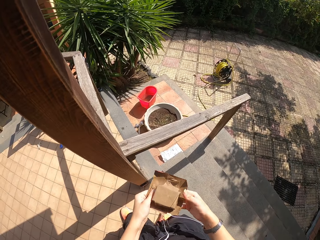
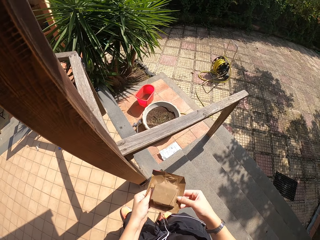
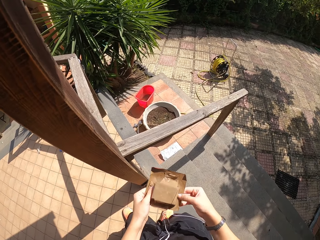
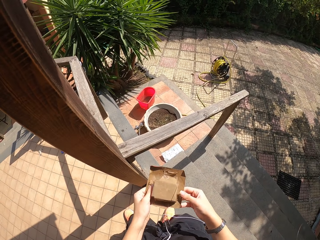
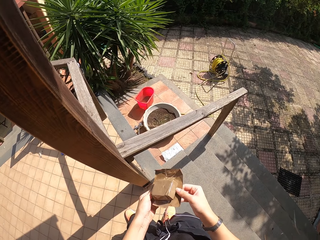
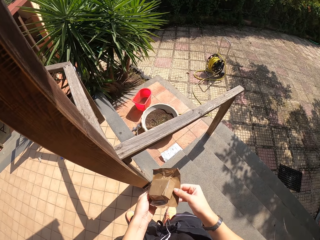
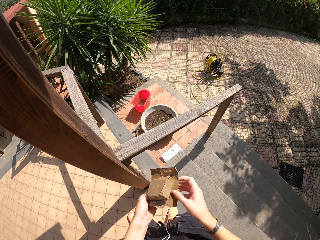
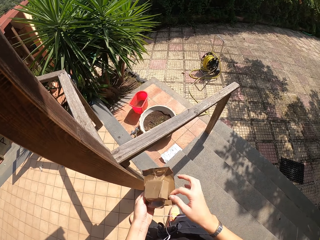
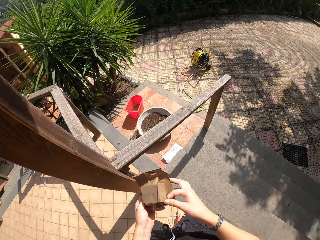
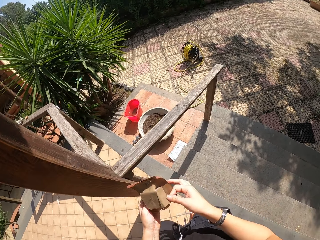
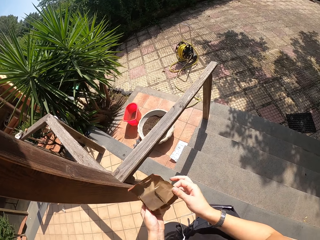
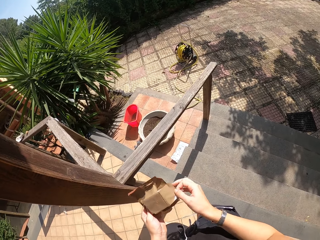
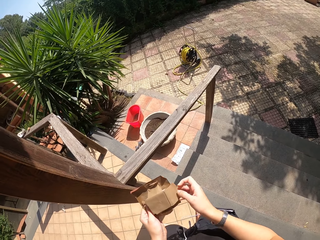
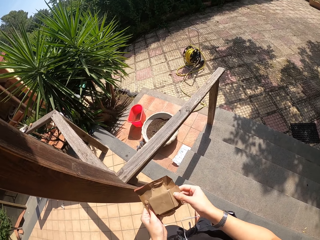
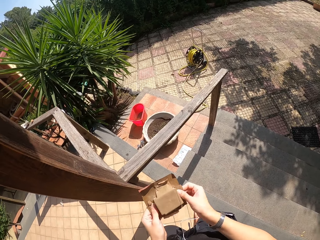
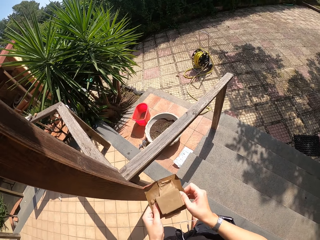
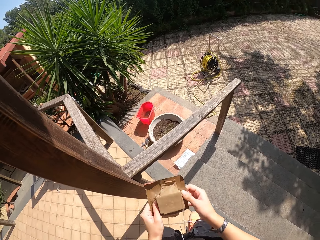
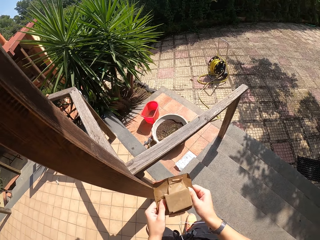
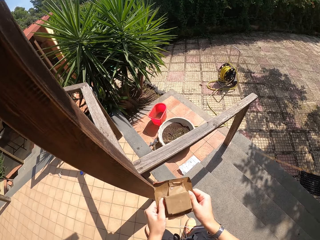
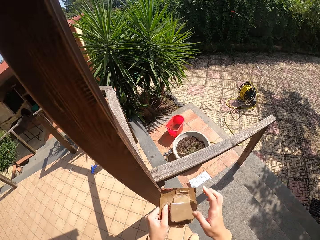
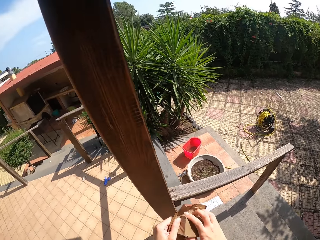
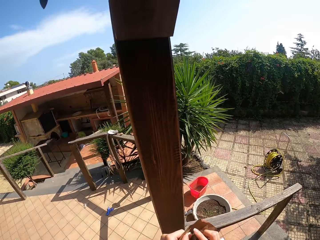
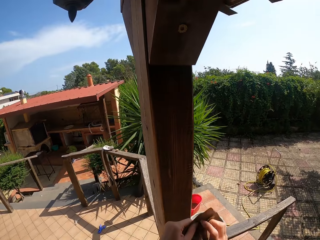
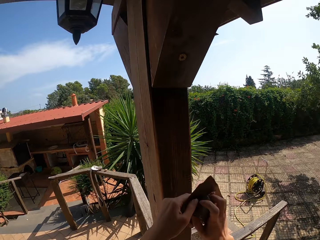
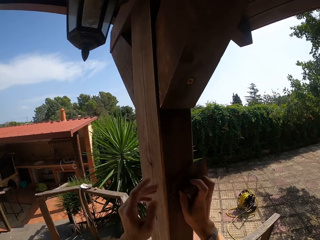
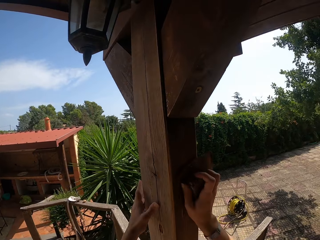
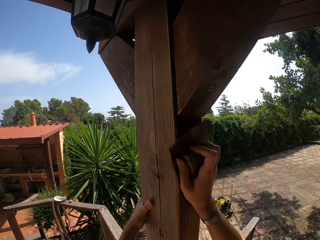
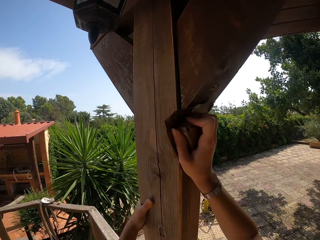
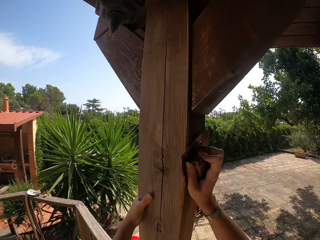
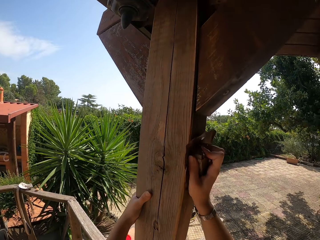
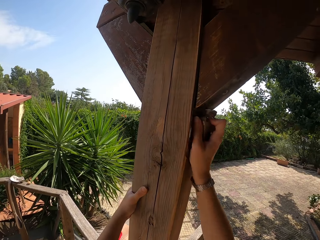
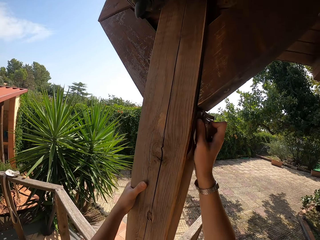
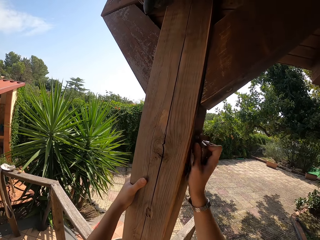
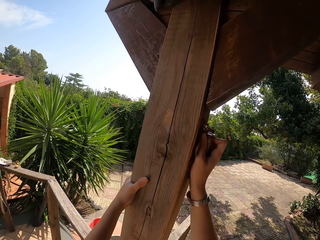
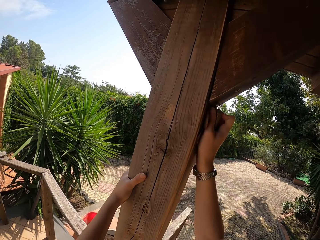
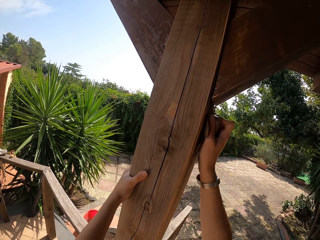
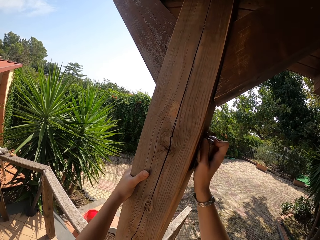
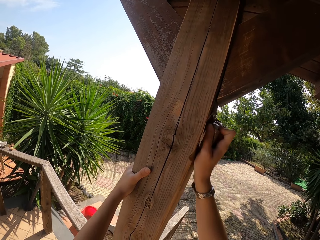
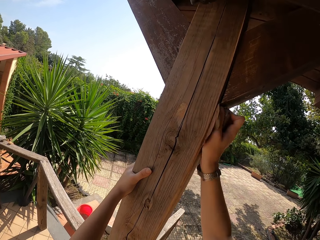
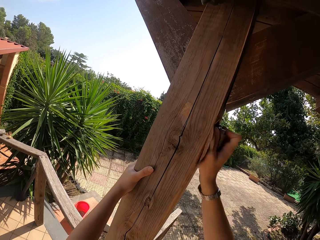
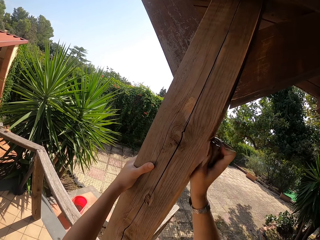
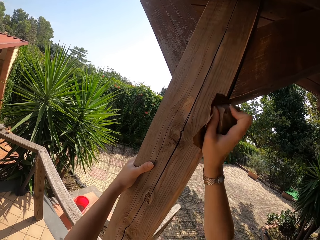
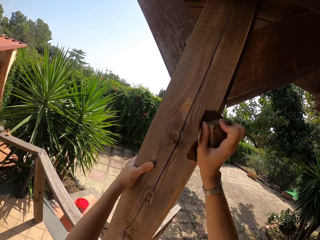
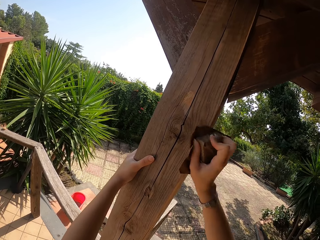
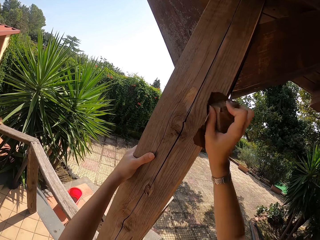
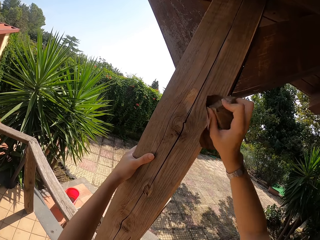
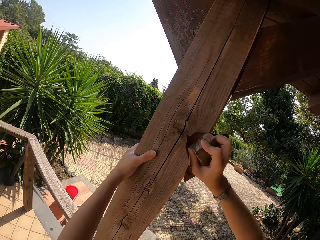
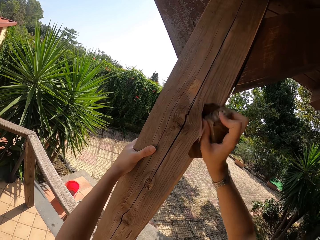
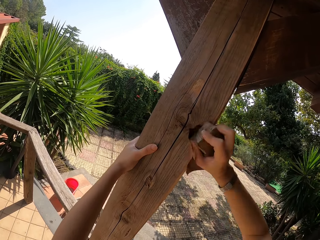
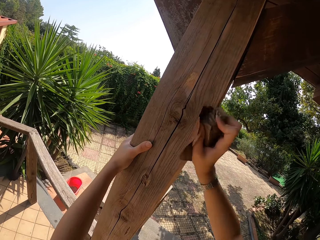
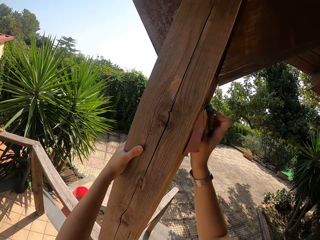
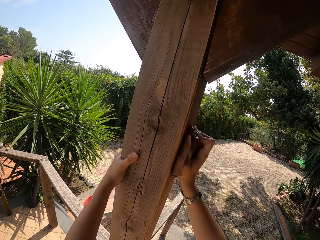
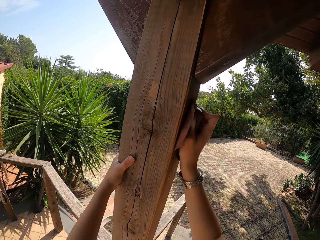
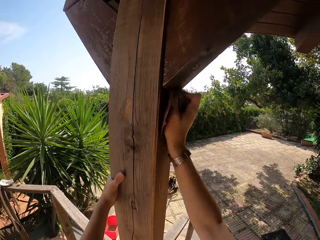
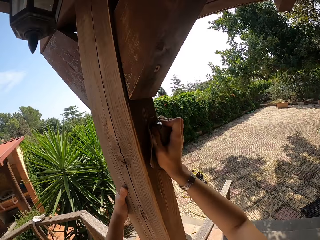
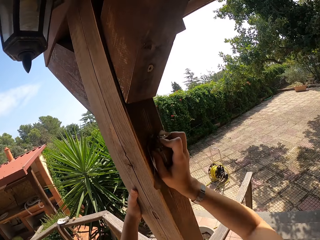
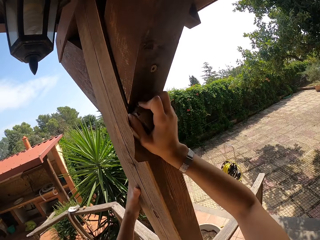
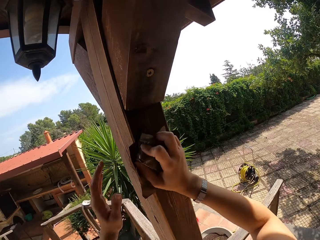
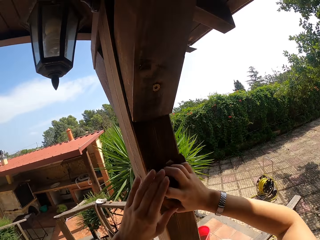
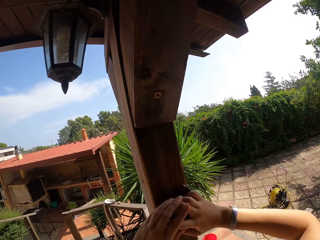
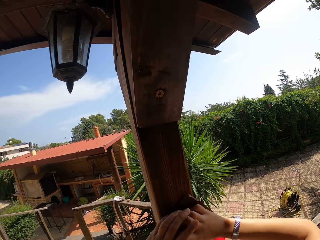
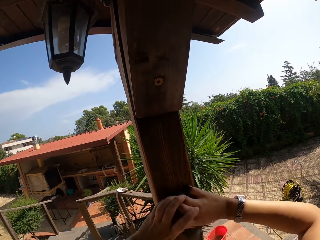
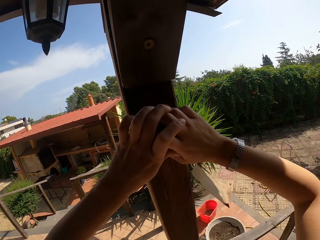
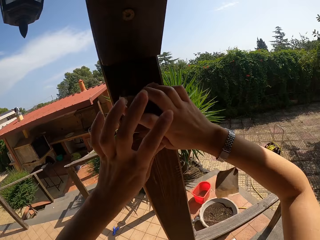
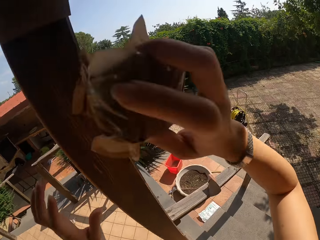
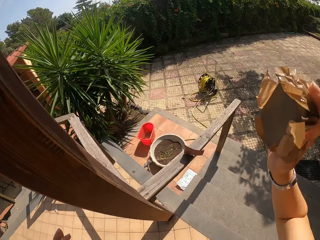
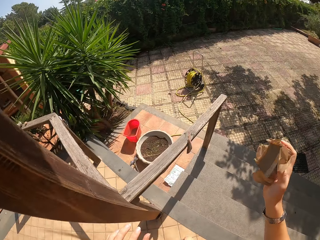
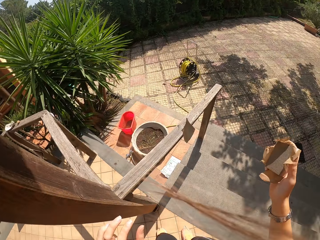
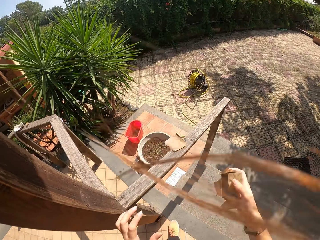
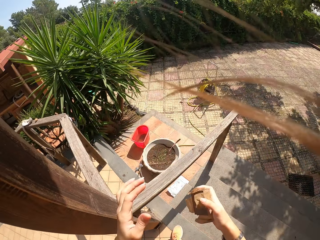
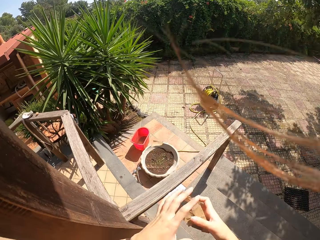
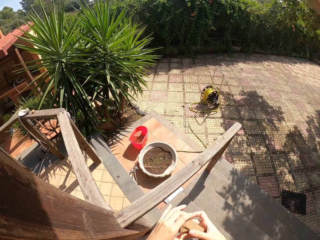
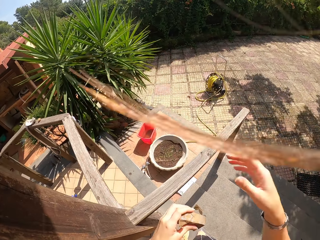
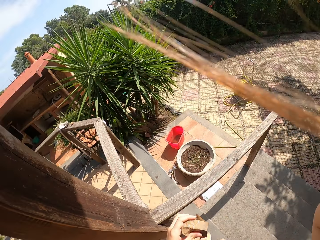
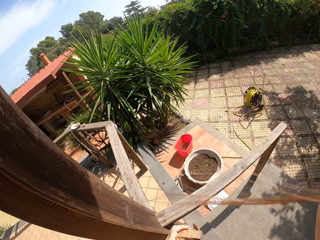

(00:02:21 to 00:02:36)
The camera wearer sandpapers the balcony wooden pillar with her right hand. She holds the sandpaper with both hands. She drops the sandpaper accidentally. She sandpapers the balcony wooden pillar with her left hand. She touches her face.
